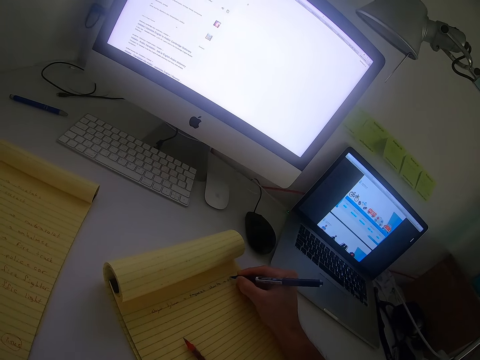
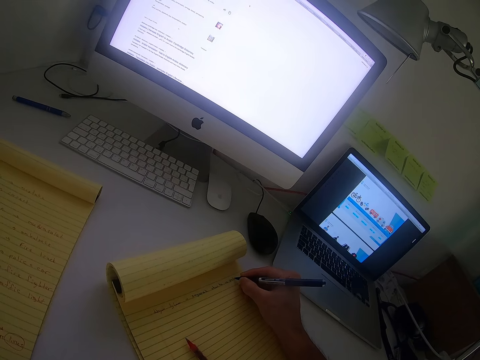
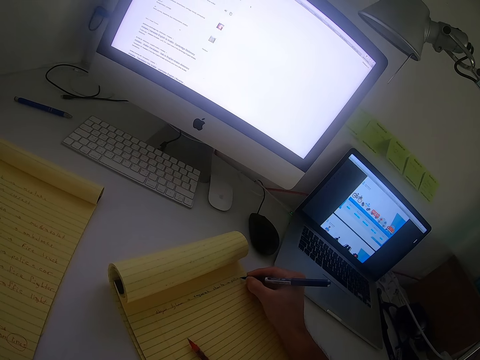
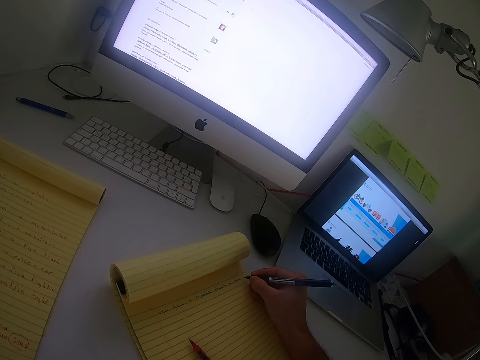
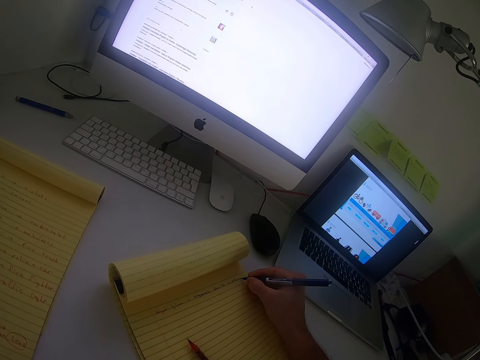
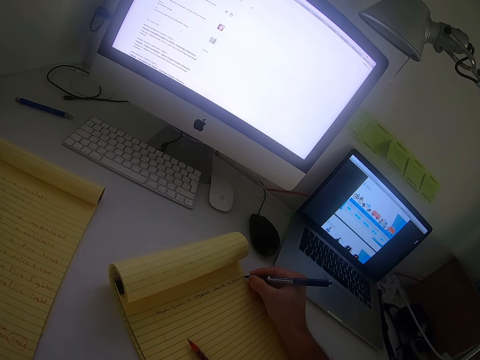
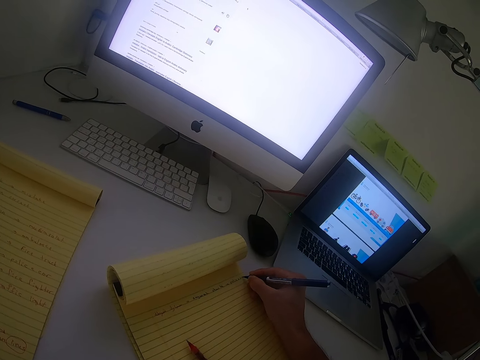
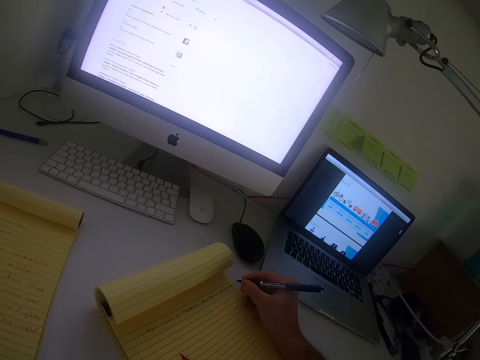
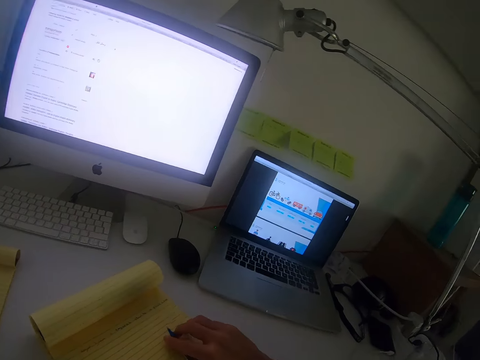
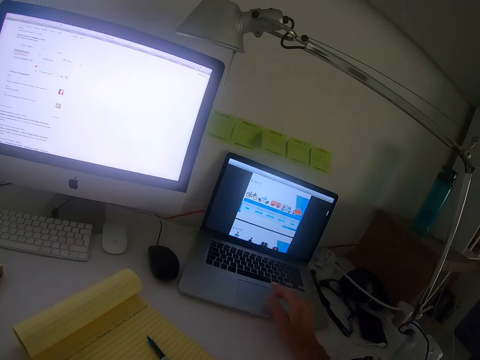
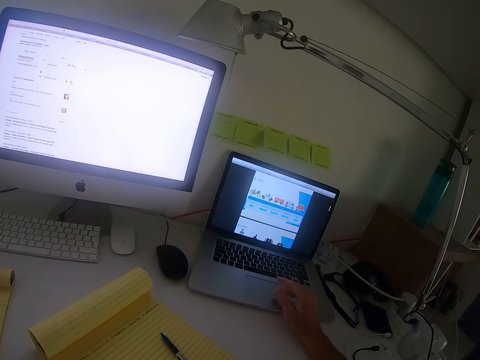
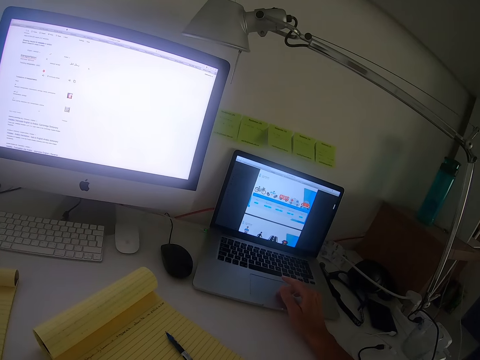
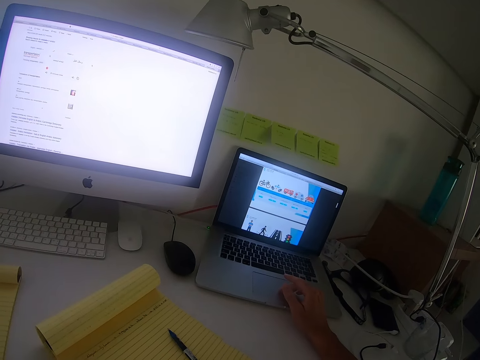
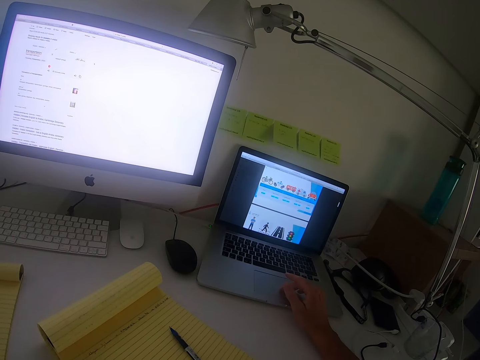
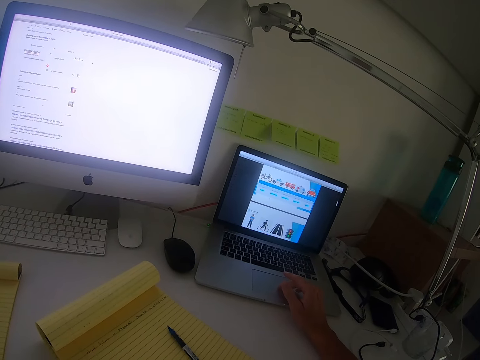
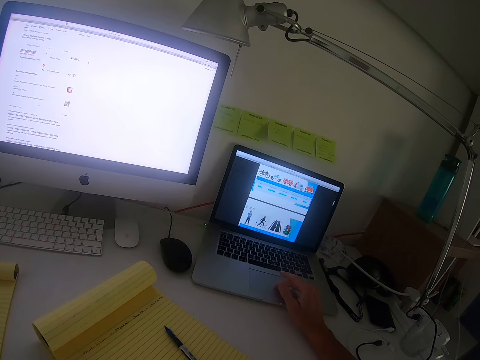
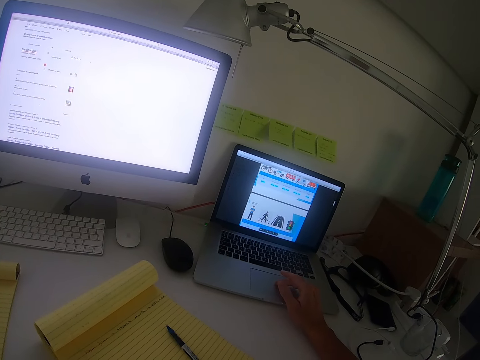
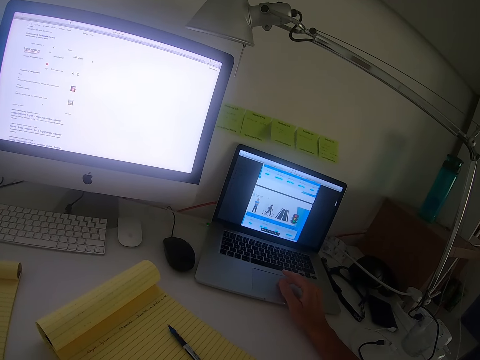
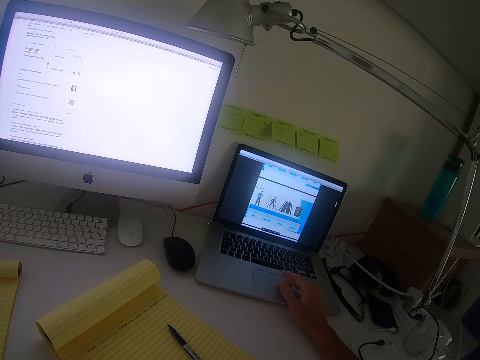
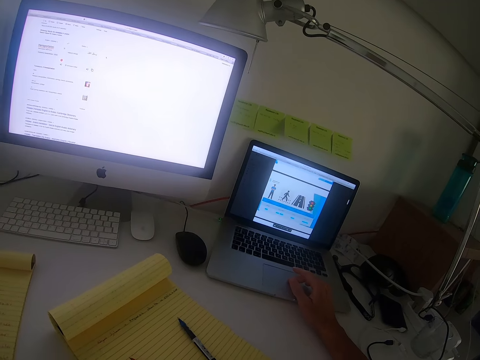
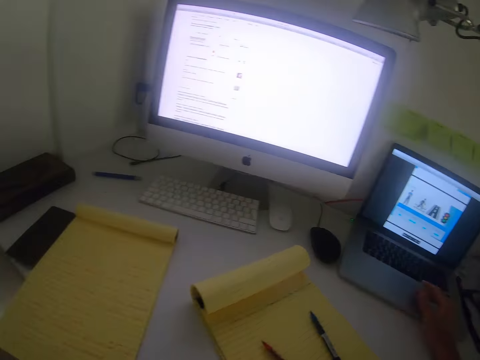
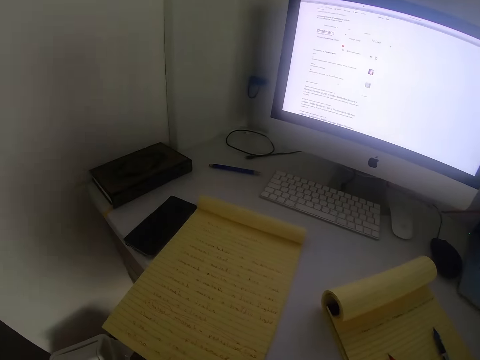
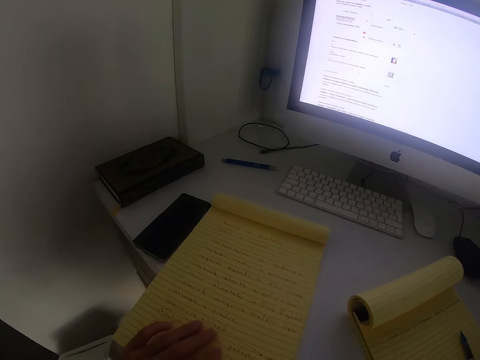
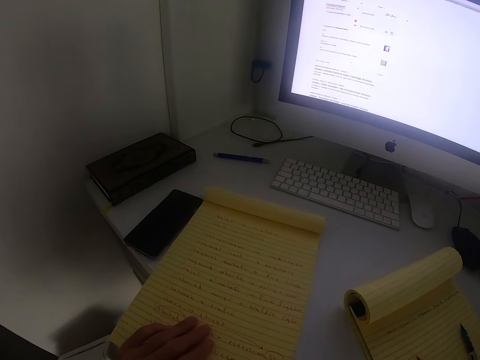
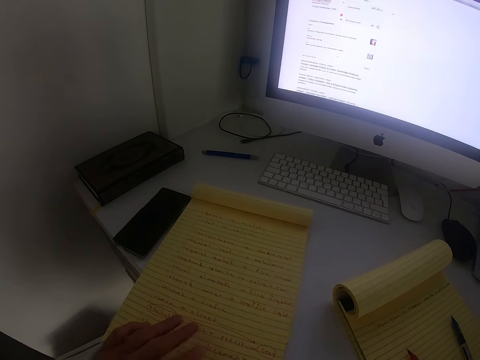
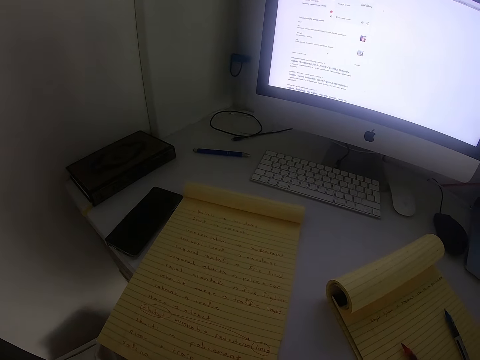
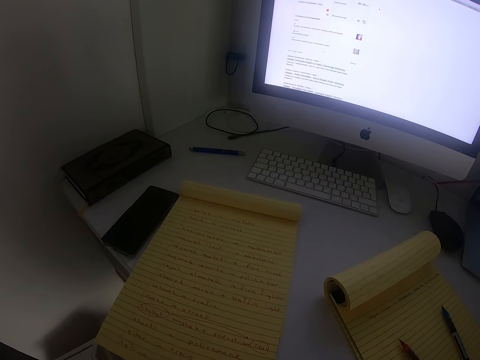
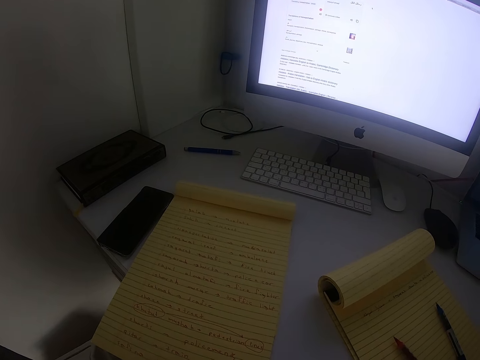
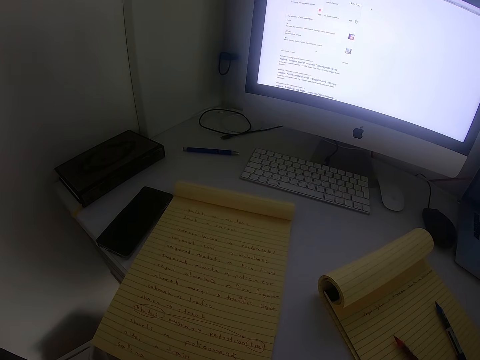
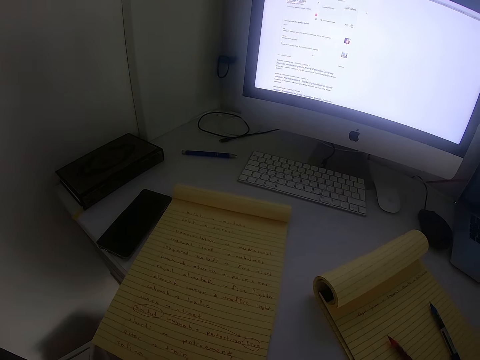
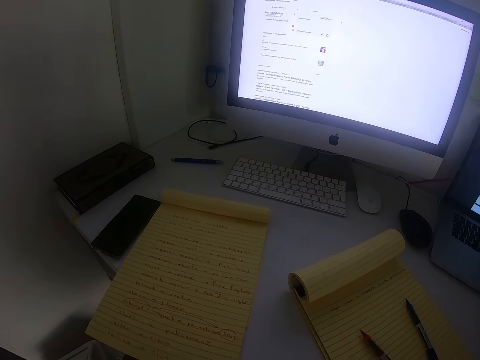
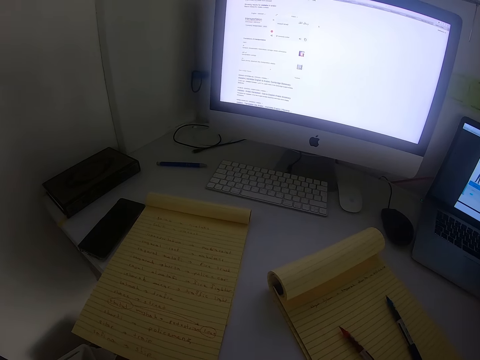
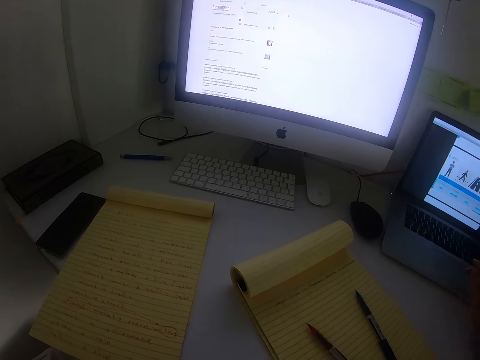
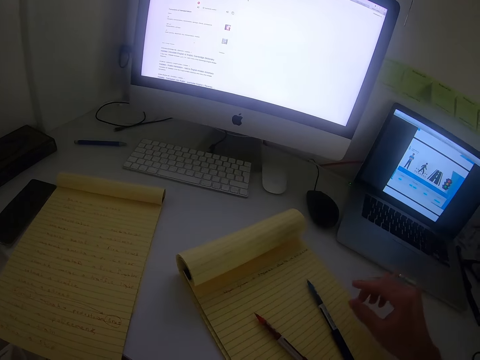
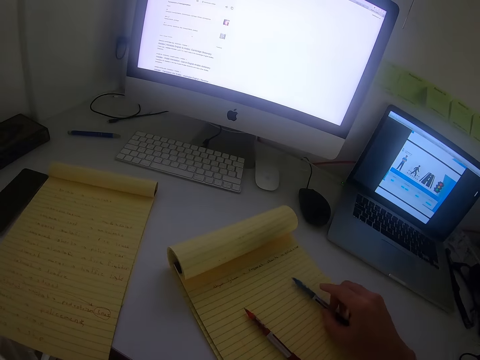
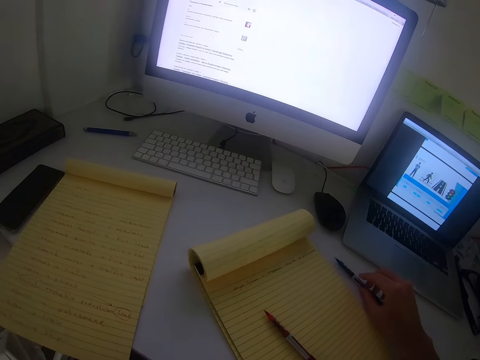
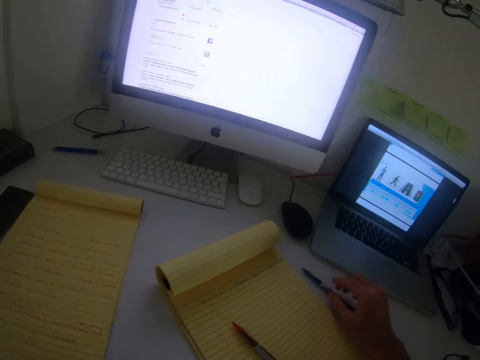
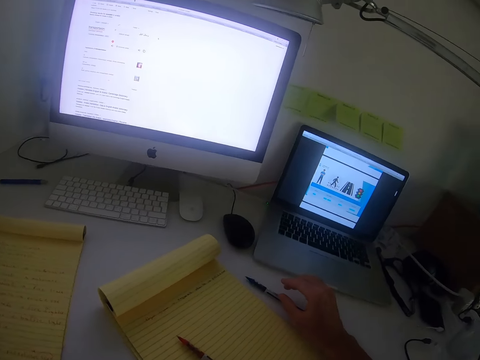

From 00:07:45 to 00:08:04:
The camera wearer drops the blue pen. He operates the laptop with his right hand. He touches the book with his left hand. He moves the blue pen with his right hand.

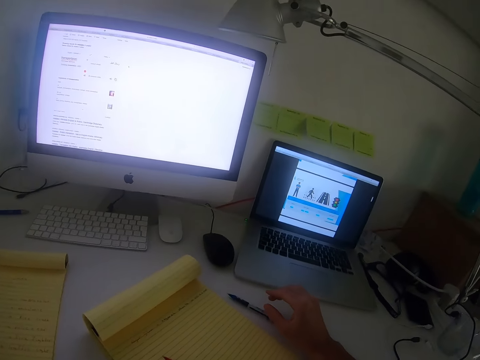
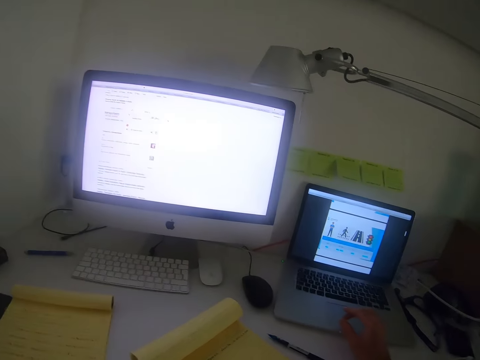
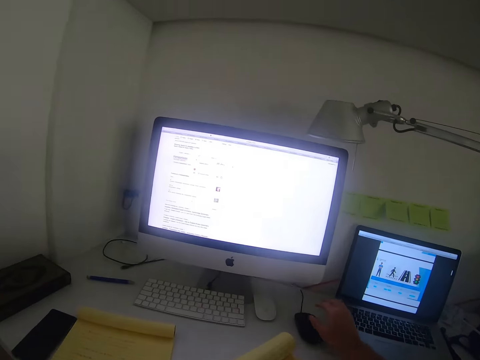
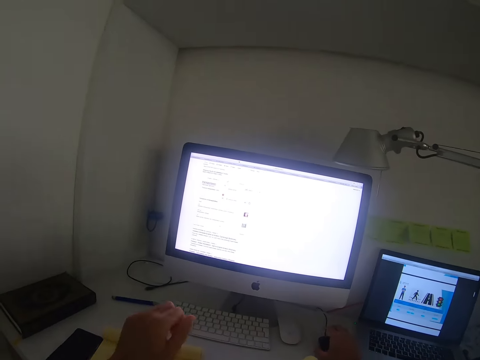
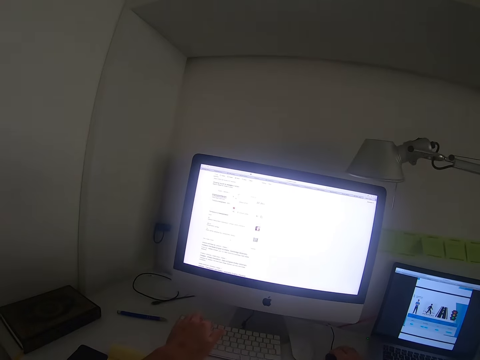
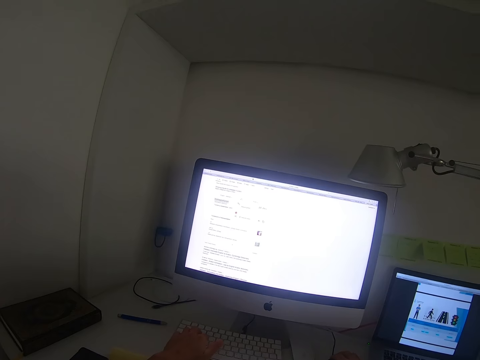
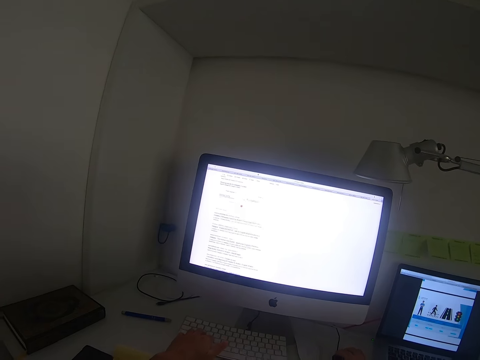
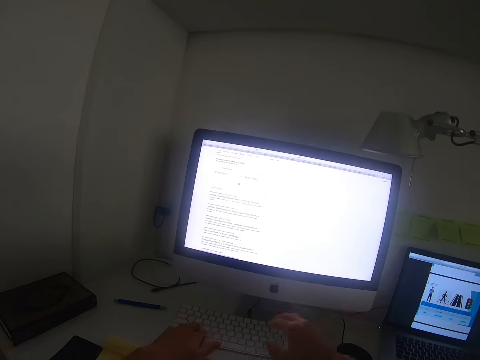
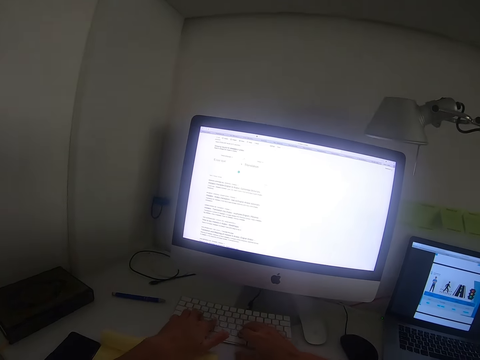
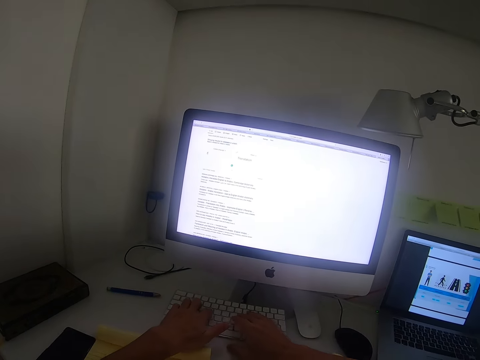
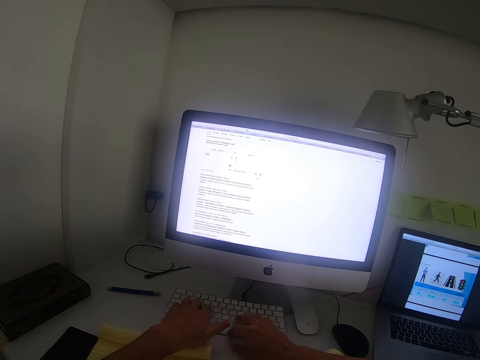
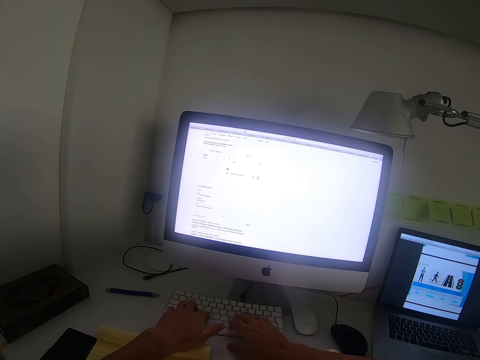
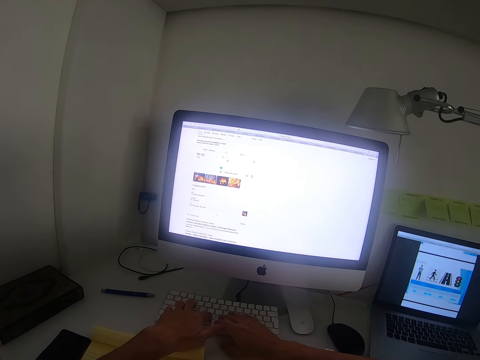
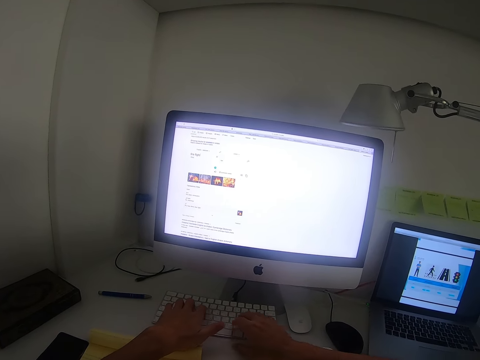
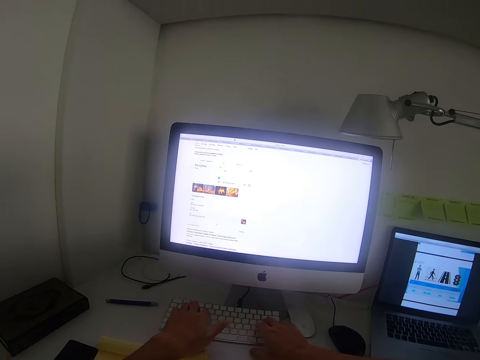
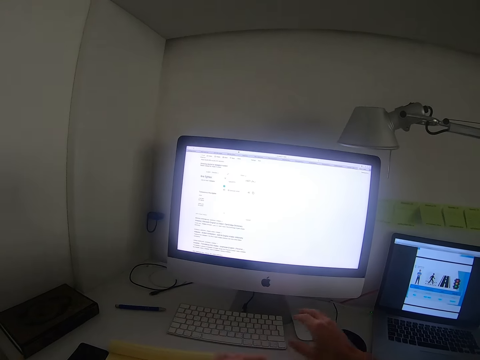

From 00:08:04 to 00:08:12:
The camera wearer puts the blue pen aside. He operates on the keyboard. He holds a mouse and is typing on the keyboard. He takes his hands off the keyboard.
